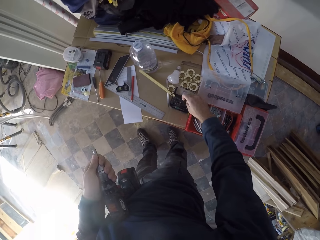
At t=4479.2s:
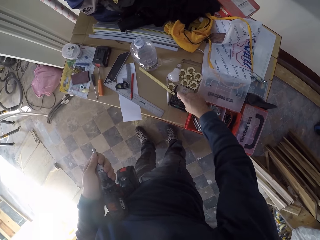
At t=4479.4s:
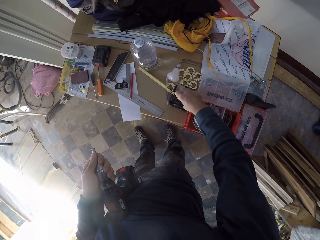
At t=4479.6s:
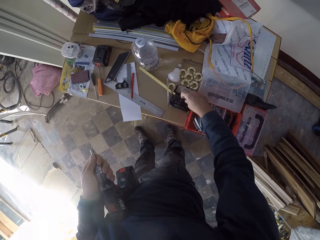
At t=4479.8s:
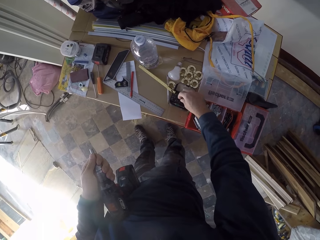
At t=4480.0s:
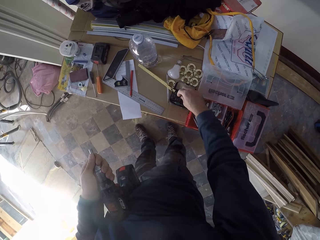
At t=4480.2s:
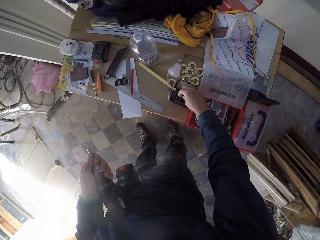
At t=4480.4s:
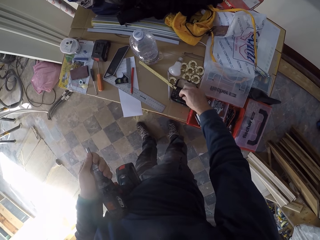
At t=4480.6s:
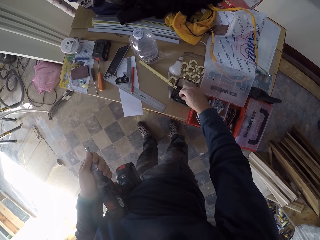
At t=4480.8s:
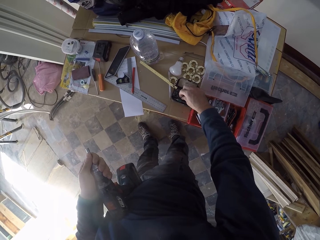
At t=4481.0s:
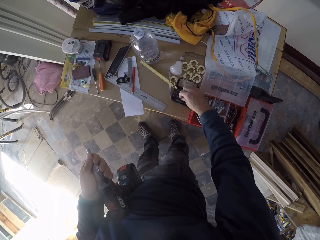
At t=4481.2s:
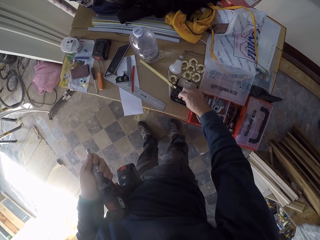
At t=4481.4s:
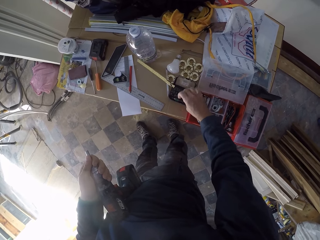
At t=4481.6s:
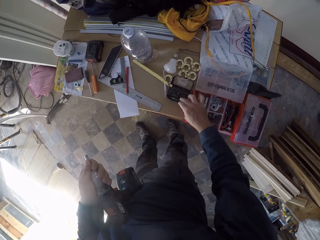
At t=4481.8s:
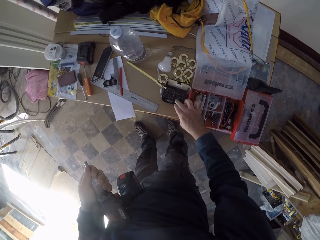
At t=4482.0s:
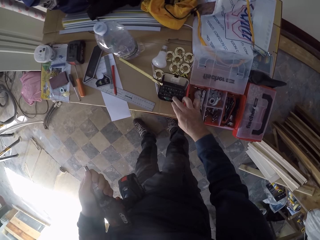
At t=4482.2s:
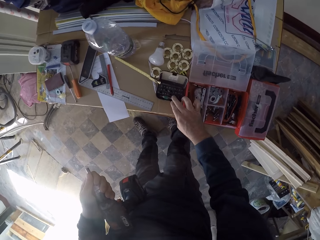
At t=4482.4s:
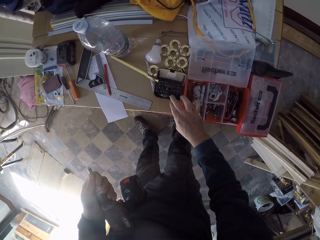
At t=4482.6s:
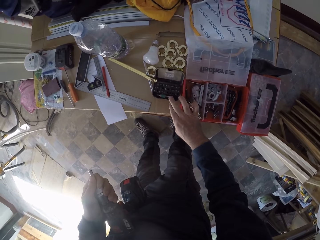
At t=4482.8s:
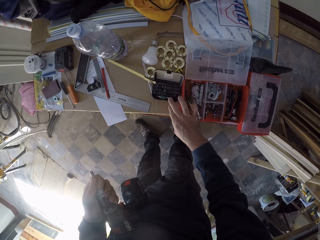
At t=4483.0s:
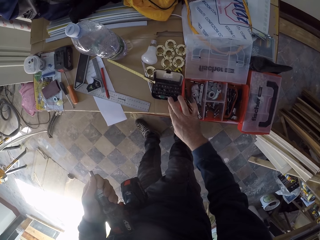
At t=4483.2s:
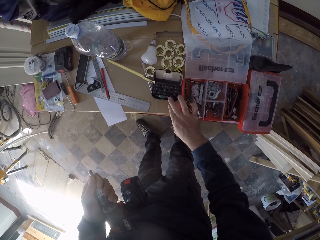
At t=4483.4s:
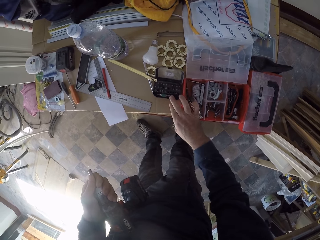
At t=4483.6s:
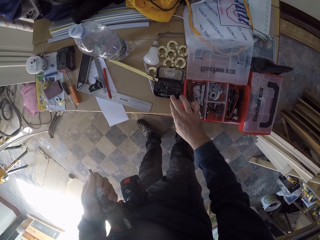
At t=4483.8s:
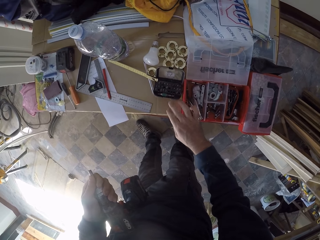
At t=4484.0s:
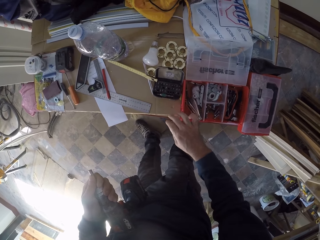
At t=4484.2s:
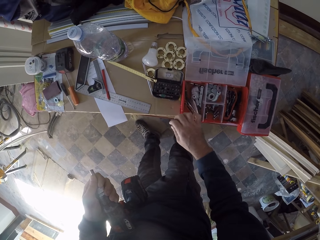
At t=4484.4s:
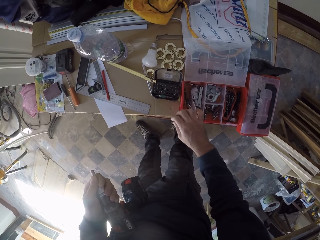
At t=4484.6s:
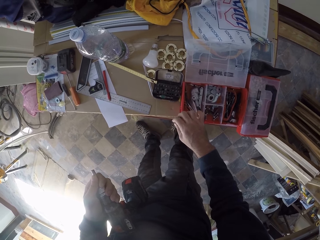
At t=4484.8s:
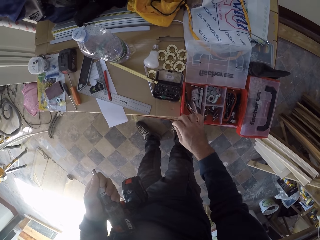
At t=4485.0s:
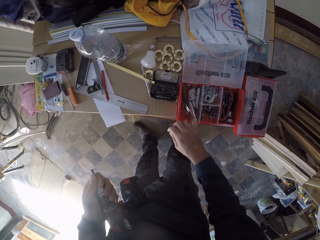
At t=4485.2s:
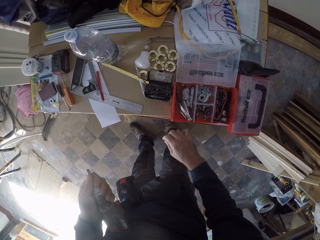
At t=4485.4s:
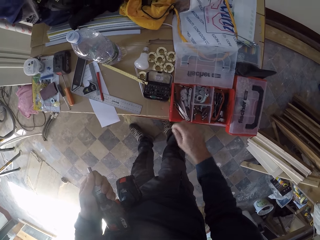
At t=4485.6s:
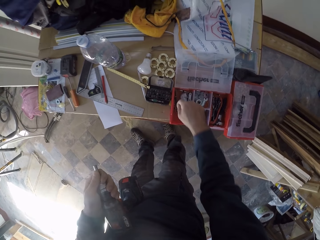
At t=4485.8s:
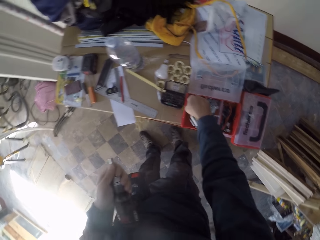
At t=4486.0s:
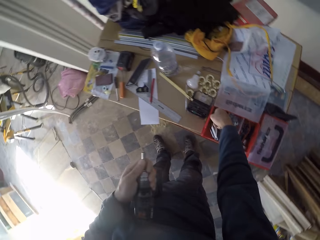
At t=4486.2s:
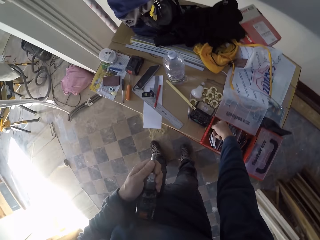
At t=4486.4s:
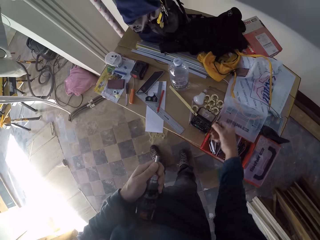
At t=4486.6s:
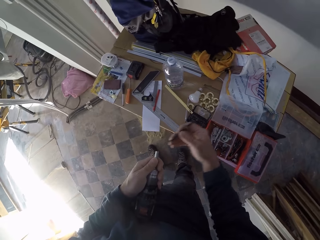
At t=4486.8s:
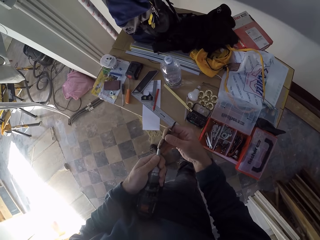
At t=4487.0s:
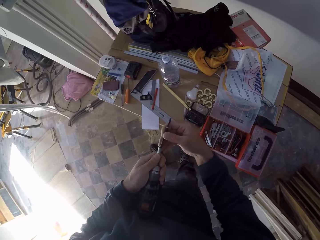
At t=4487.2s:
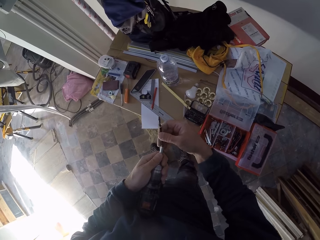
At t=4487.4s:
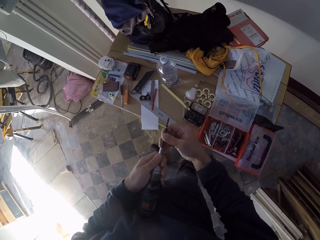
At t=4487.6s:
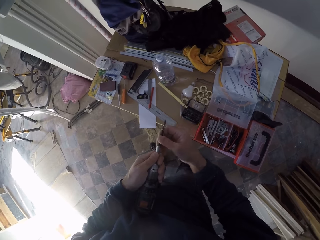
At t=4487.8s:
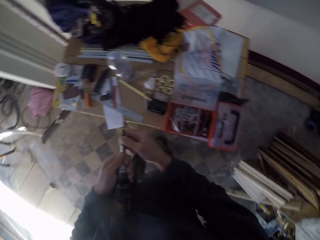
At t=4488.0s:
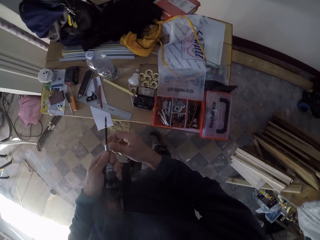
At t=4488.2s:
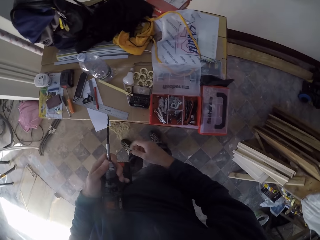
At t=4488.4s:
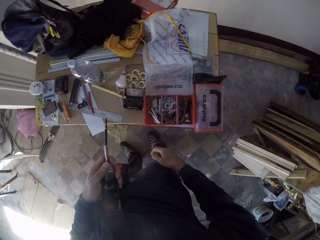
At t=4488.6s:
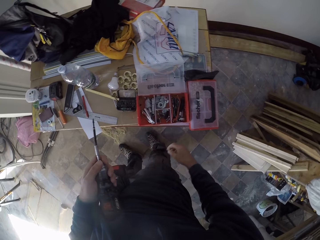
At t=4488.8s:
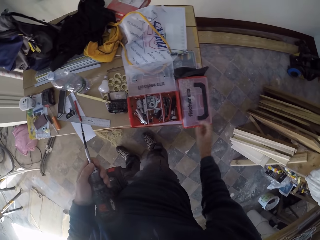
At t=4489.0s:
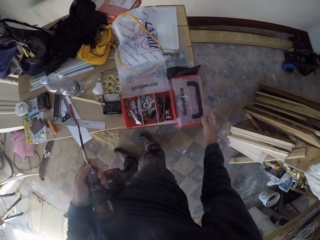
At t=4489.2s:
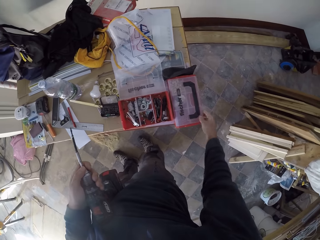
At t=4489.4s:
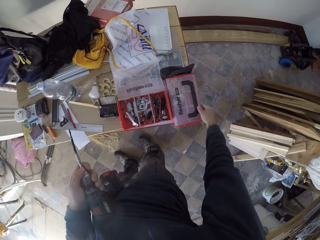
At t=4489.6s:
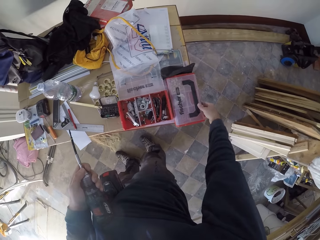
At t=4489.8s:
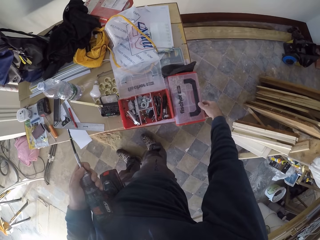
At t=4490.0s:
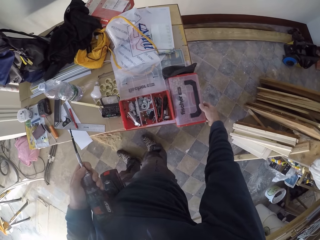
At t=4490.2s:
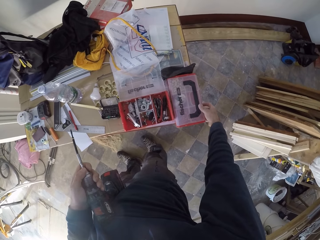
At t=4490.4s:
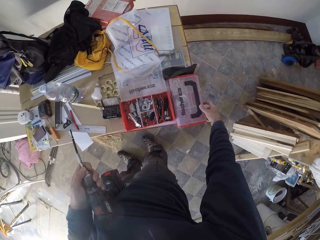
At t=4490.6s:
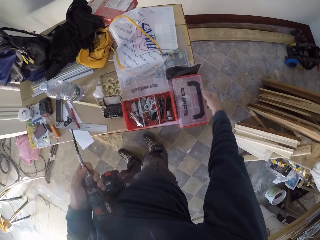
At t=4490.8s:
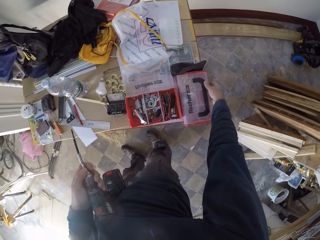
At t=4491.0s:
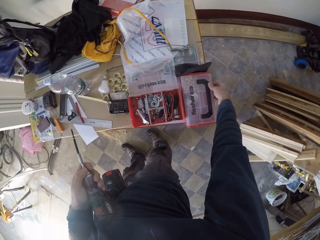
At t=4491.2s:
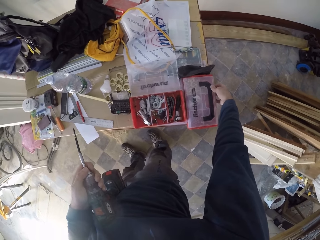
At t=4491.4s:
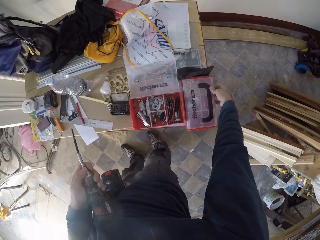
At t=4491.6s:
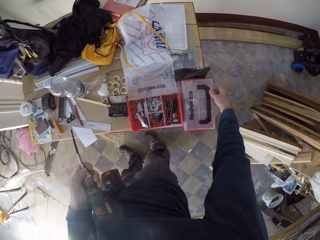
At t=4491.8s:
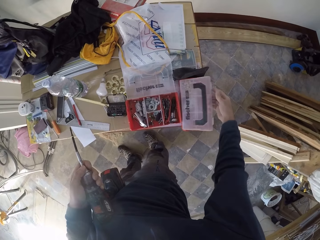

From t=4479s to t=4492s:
The camera wearer picks out a drill bit from a container of tools on the work table with his right hand. He fixes the drill bit into the power drill in his left hand. He opens a container of screws on the work table with his right hand.

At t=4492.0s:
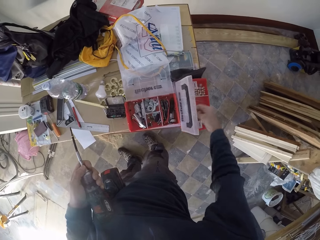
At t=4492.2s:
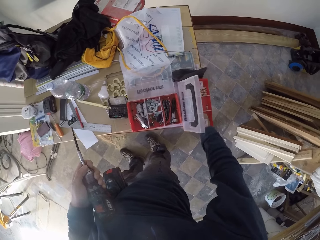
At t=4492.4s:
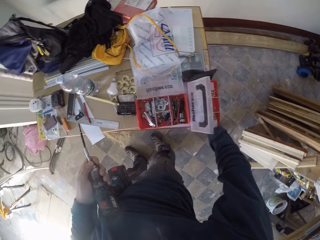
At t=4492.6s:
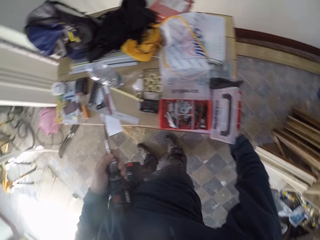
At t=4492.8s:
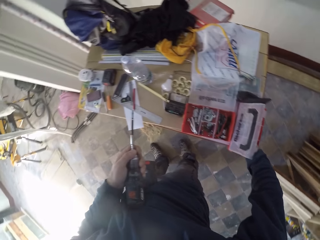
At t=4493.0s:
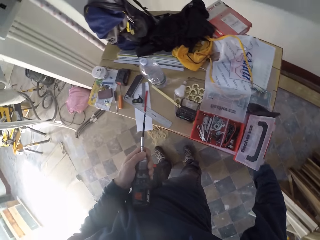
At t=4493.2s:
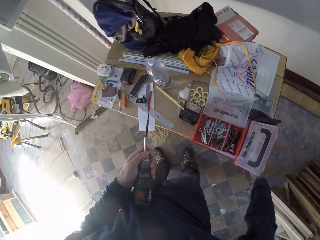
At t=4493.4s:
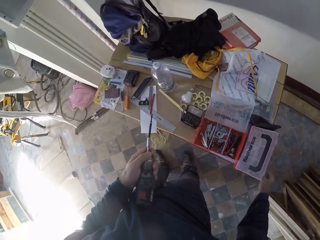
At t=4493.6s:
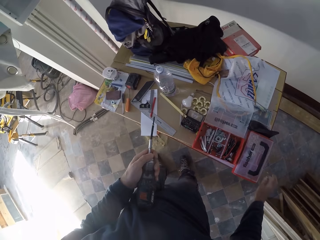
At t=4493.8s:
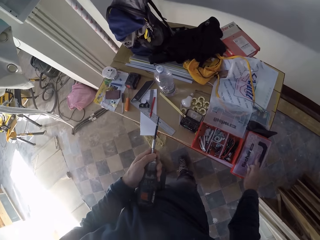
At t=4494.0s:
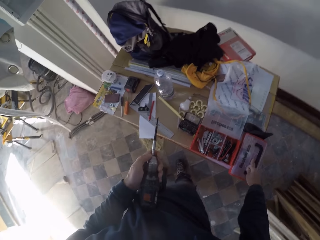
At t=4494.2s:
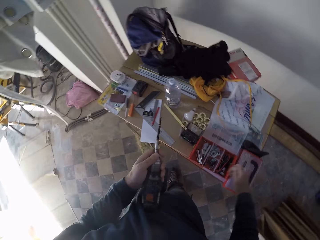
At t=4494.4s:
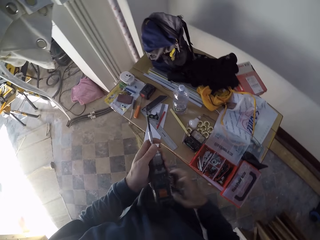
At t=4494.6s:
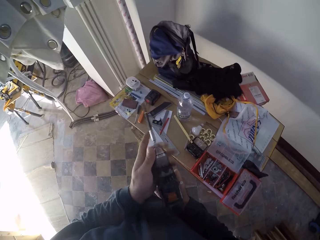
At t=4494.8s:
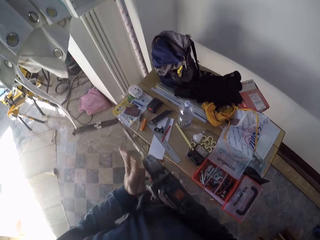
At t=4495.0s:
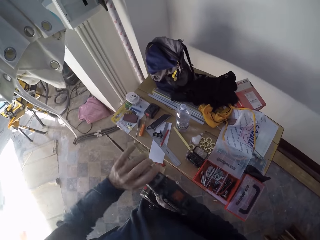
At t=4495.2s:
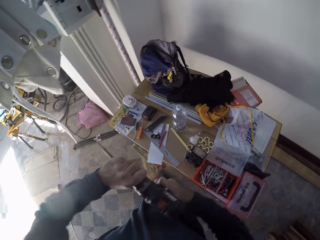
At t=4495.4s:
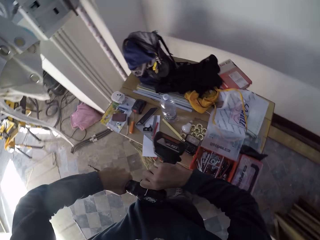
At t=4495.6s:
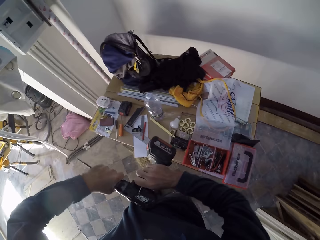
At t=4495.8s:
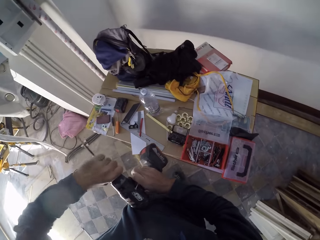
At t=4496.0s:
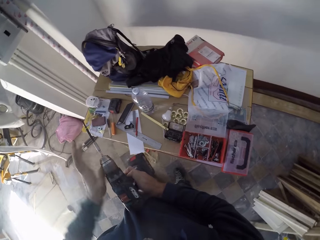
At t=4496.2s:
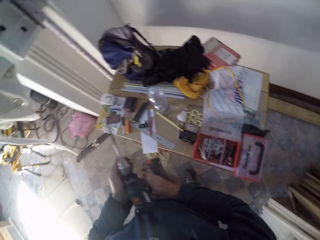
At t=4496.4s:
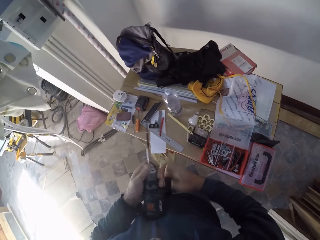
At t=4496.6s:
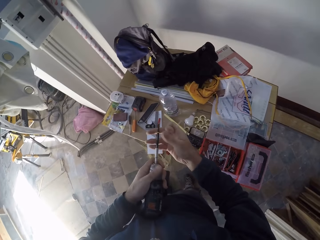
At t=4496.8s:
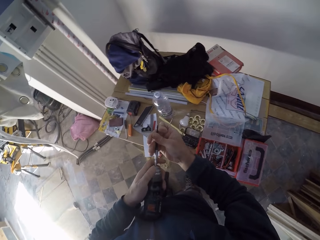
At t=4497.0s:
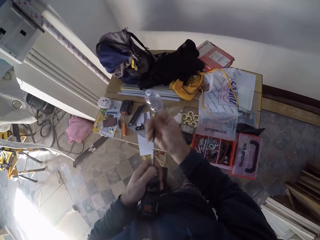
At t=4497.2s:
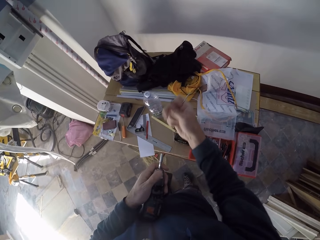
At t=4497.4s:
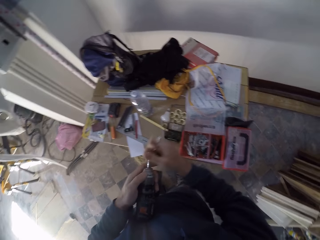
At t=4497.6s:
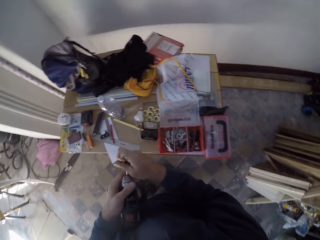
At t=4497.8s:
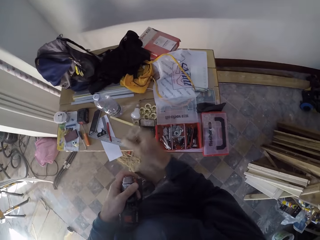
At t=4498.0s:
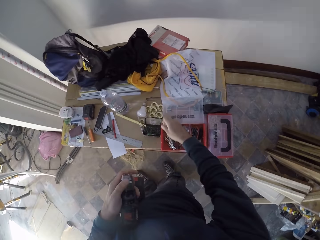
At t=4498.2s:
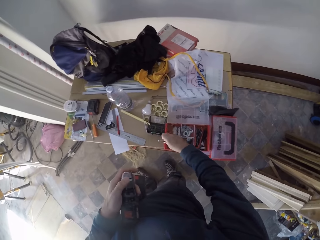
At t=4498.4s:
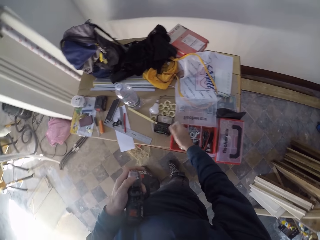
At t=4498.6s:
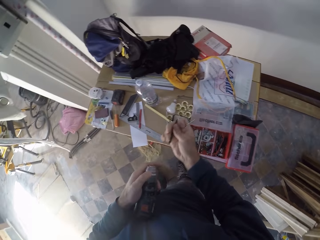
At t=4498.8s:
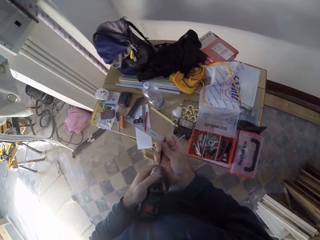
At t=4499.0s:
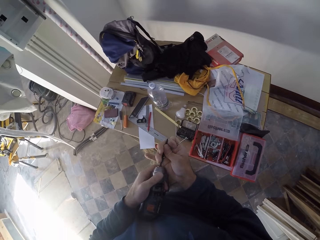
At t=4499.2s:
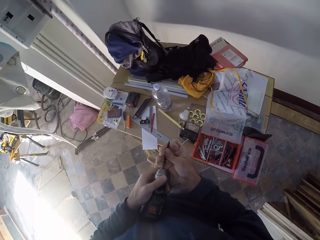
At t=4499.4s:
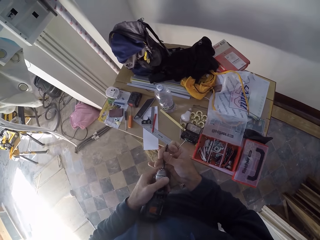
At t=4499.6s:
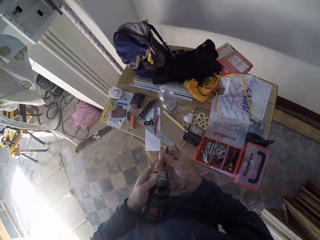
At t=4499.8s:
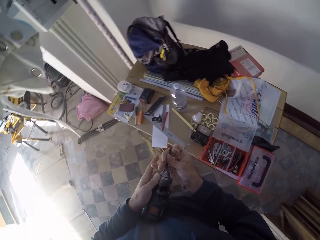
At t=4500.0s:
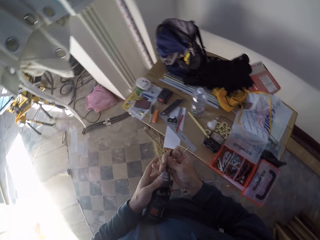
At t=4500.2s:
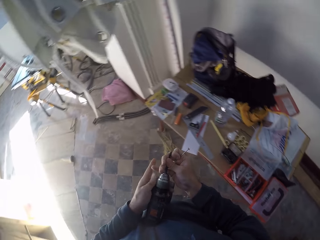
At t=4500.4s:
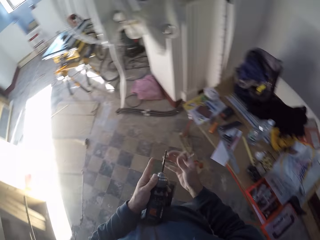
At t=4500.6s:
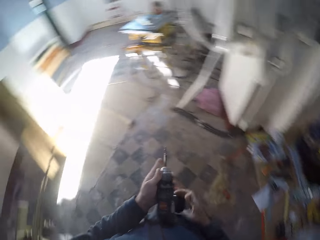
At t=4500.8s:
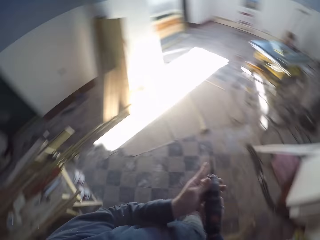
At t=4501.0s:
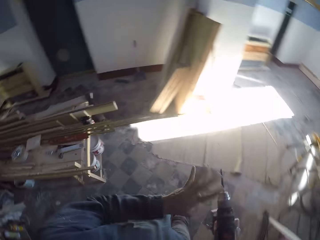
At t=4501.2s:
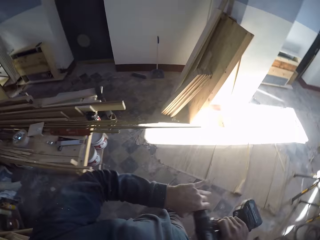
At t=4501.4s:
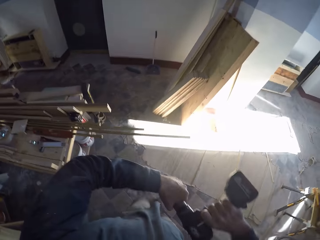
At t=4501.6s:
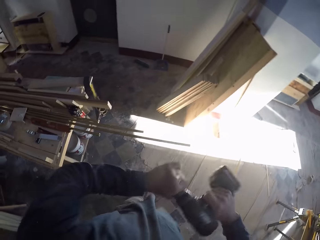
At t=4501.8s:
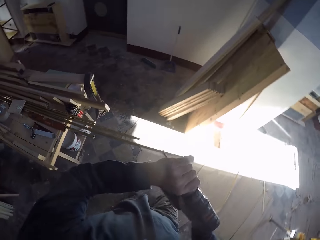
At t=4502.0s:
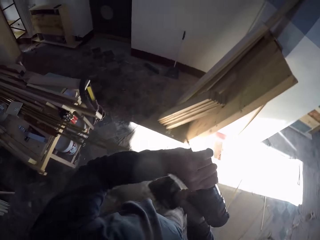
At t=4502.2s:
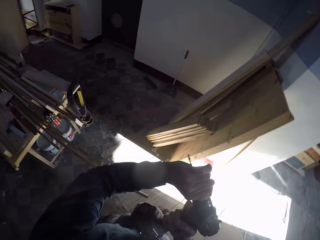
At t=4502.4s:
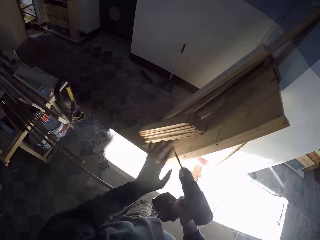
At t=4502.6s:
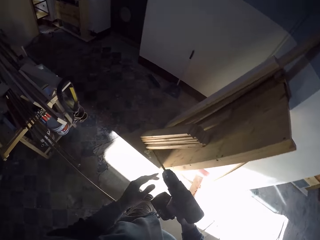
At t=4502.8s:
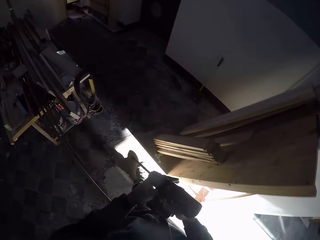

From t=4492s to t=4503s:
The camera wearer takes out a screw from the container of screws with his right hand. He closes the container of screws with his right hand. He passes the power drill to his right hand. He adjusts the chuck collar of the power drill with his left hand. He passes the power drill to his left hand. He removes the drill bit from the power cable. He removes the bit holder adapter of the power drill with his right hand. He drops the bit holder adapter inside the tool container on the work table. He connects the drill bit to the chuck of the power drill with his right hand. He passes the power drill to his right hand. He adjusts the chuck collar of the power drill with his left hand. He walks in the house.
